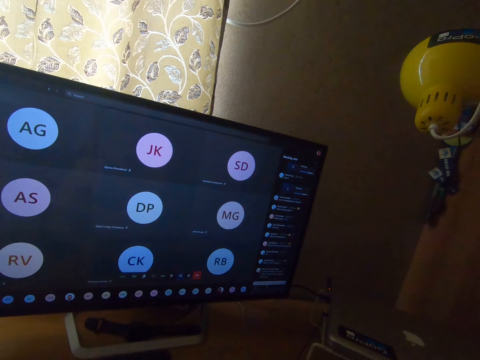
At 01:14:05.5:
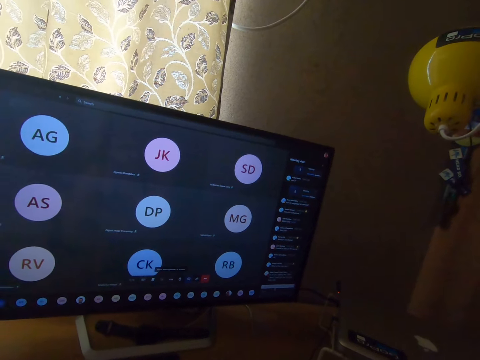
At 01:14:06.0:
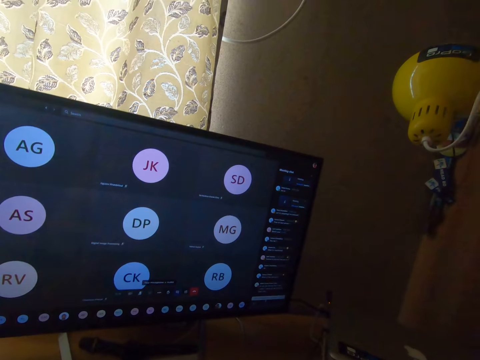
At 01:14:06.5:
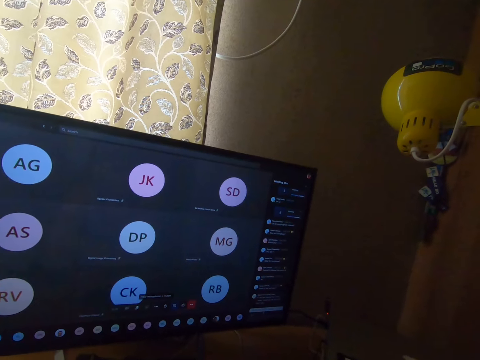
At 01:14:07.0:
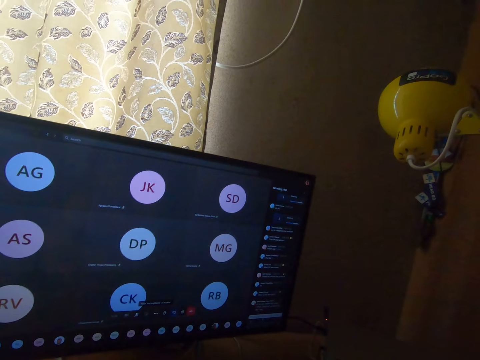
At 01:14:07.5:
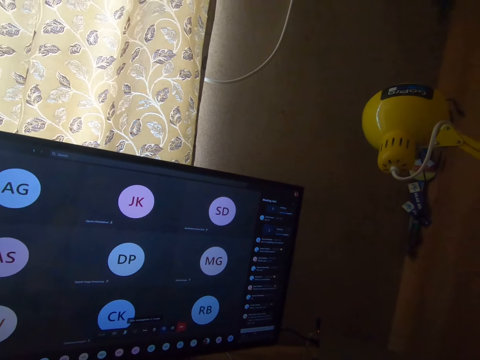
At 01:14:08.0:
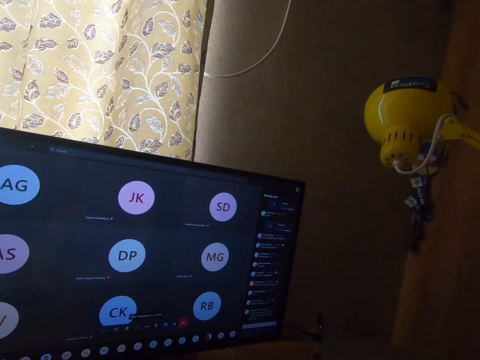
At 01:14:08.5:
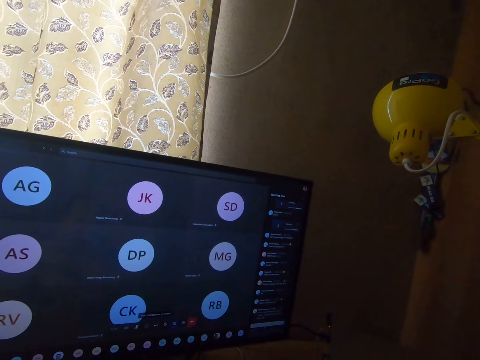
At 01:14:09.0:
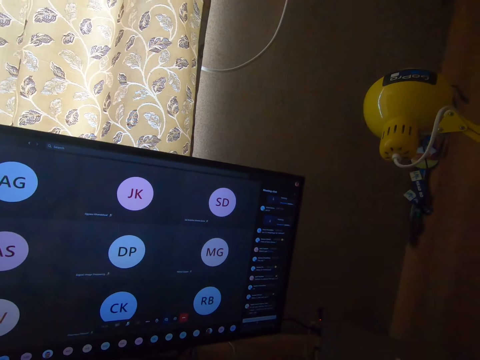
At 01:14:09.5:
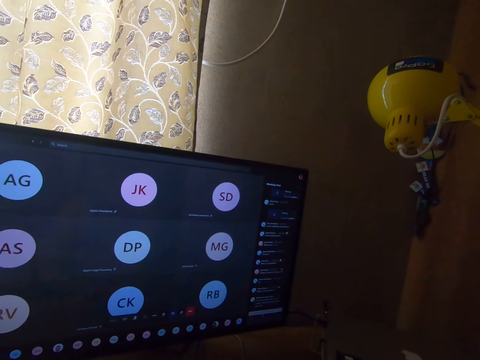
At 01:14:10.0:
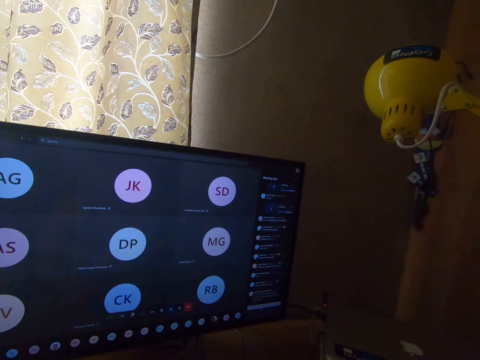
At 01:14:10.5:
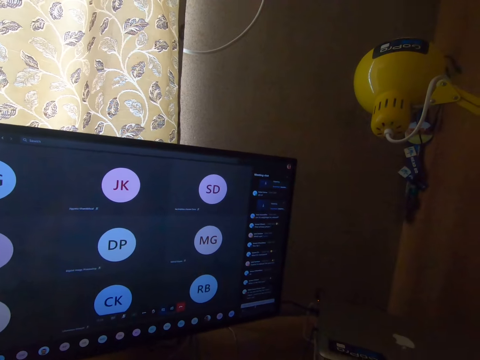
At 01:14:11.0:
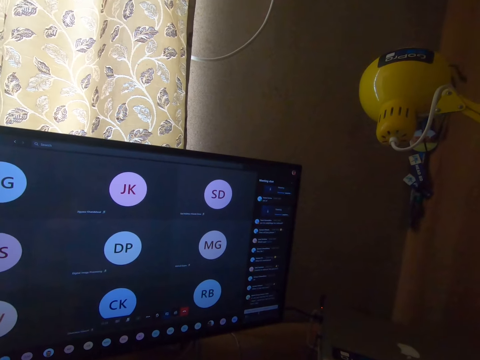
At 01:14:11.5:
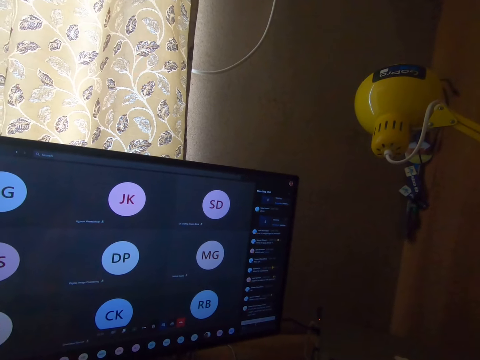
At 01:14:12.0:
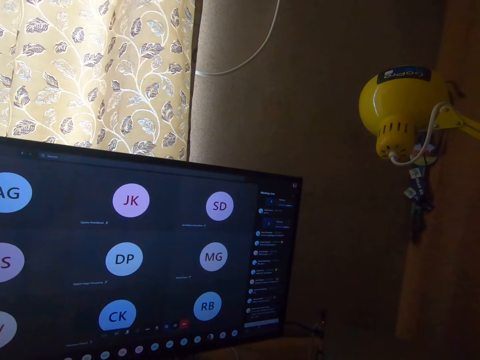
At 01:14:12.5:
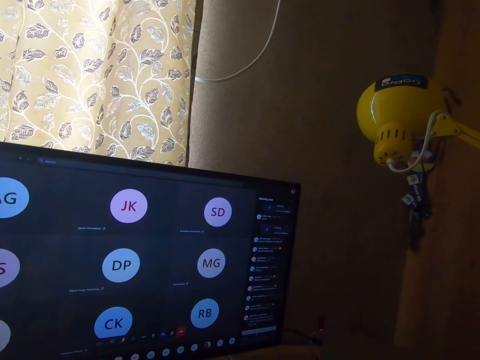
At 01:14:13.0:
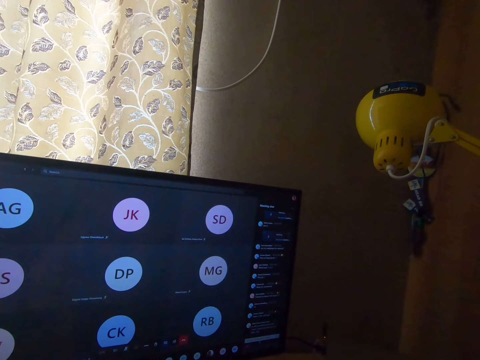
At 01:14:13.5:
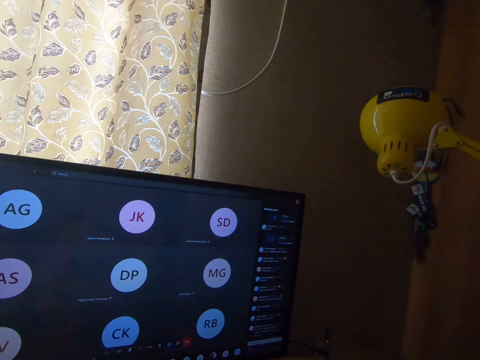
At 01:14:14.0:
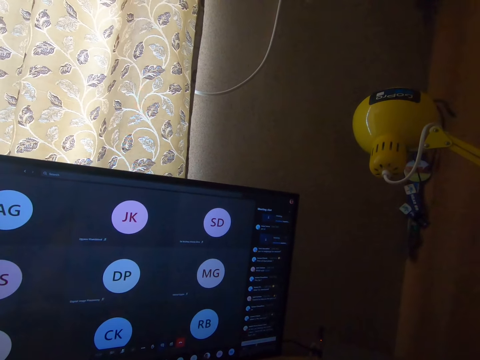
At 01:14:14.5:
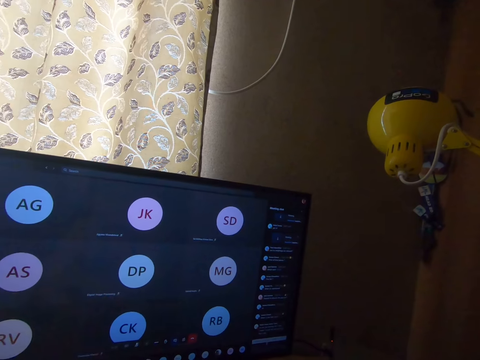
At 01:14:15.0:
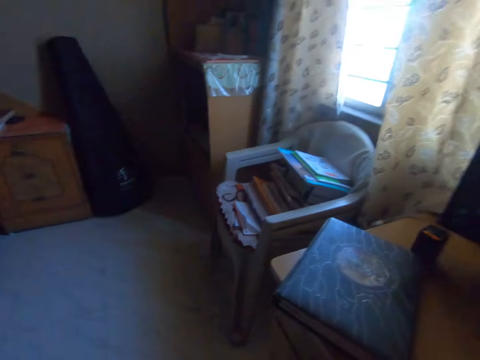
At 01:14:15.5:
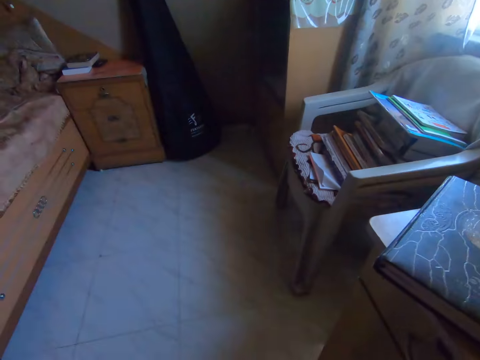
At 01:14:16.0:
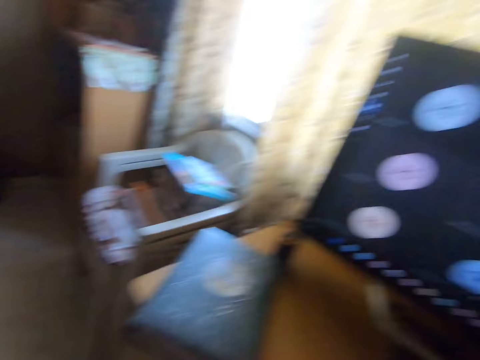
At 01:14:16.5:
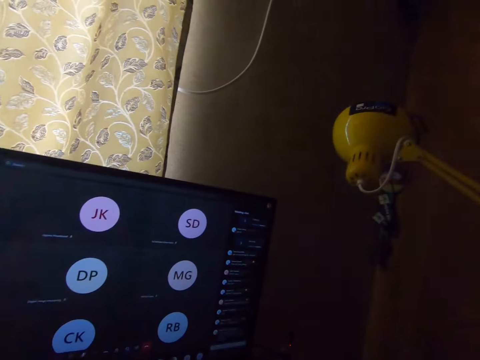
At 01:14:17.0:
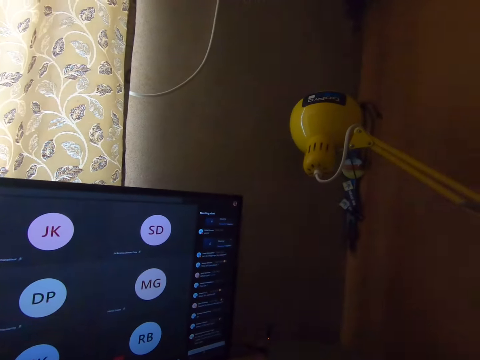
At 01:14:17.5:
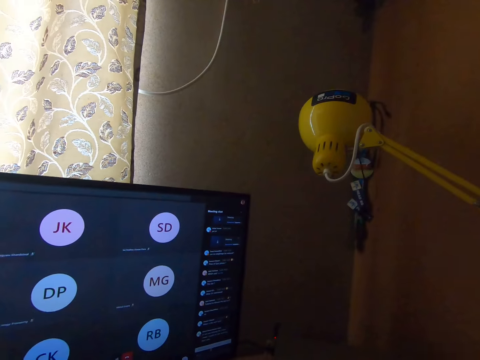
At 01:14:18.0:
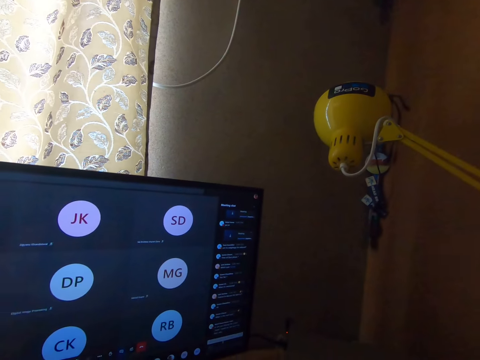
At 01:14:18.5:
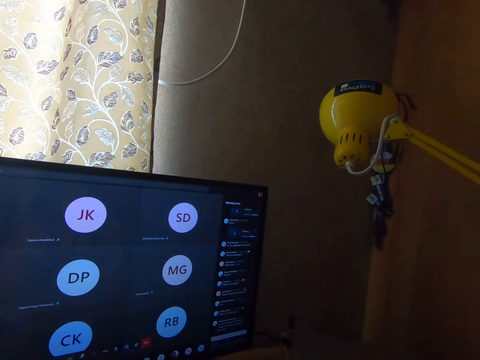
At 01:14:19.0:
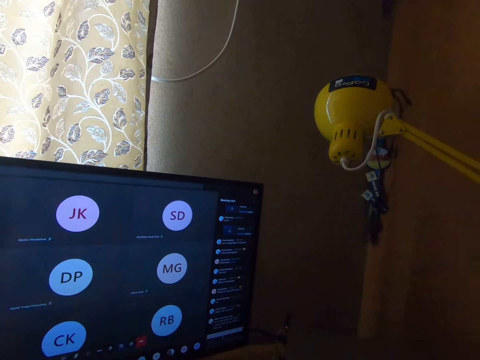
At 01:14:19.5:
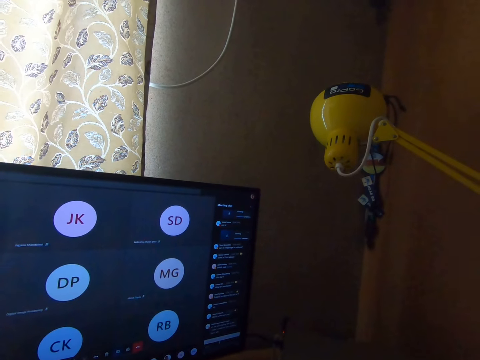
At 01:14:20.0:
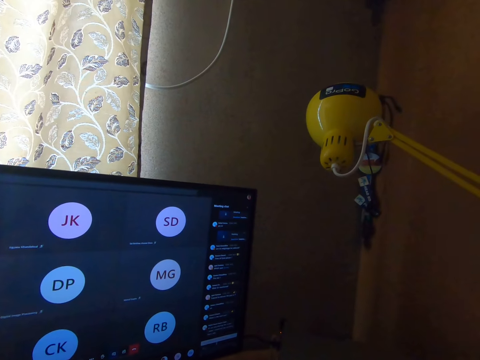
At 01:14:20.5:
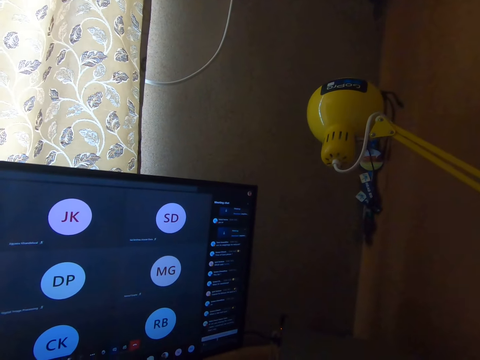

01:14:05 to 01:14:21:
The camera wearer stares at the screen. They operate the screen. They stare at the screen. They look around the bedroom. They operate the screen. They stare at the screen. They operate the screen.

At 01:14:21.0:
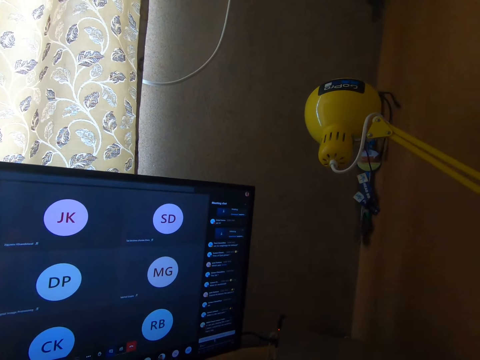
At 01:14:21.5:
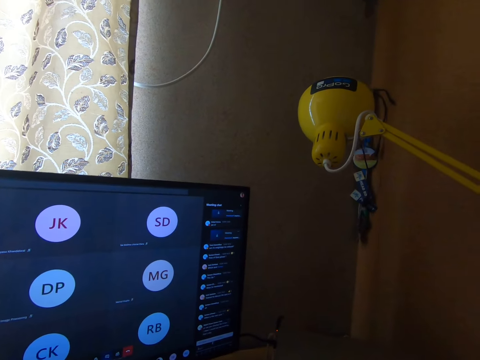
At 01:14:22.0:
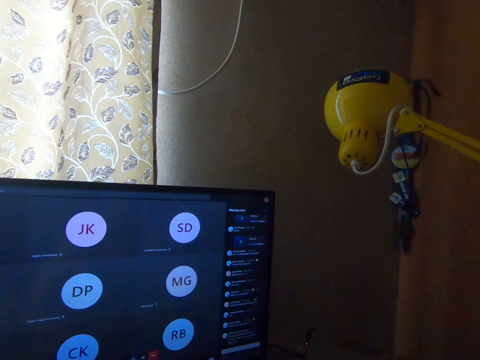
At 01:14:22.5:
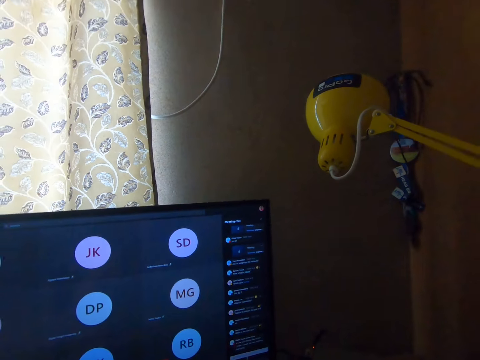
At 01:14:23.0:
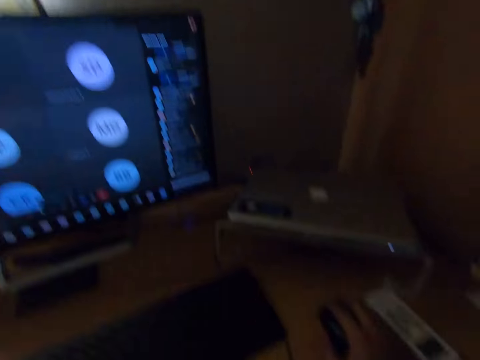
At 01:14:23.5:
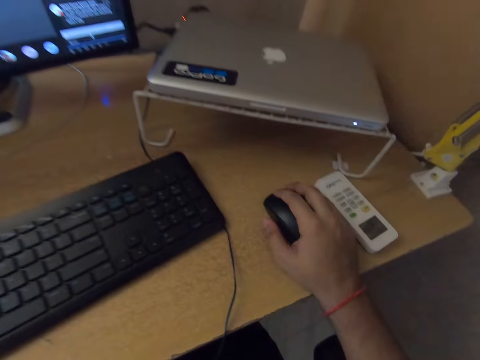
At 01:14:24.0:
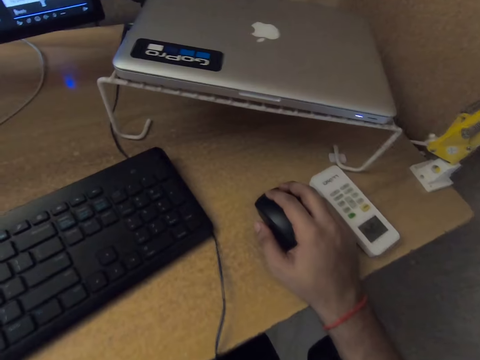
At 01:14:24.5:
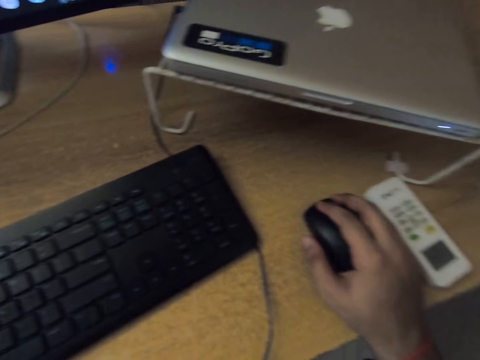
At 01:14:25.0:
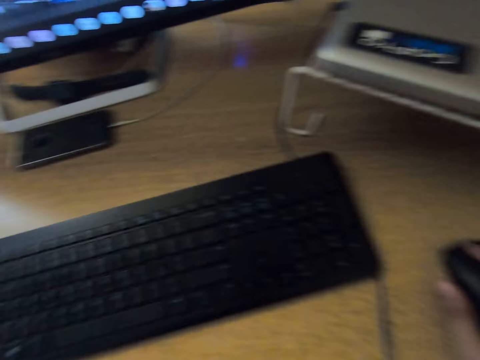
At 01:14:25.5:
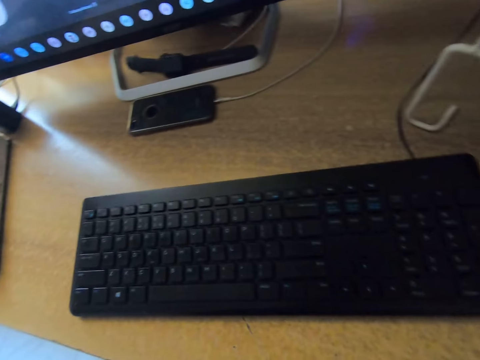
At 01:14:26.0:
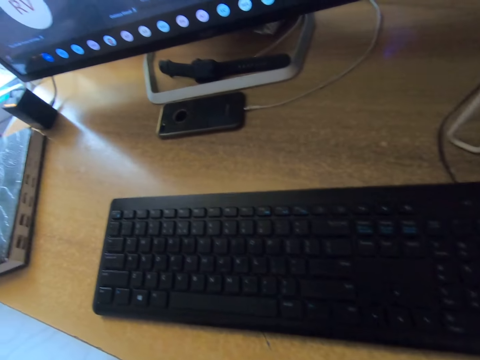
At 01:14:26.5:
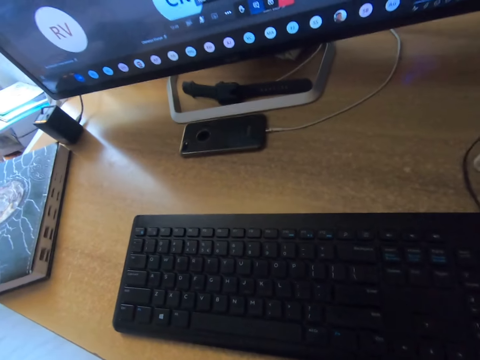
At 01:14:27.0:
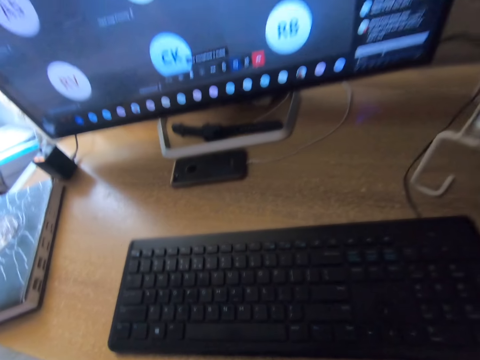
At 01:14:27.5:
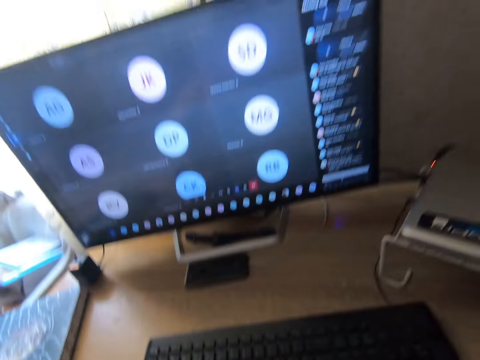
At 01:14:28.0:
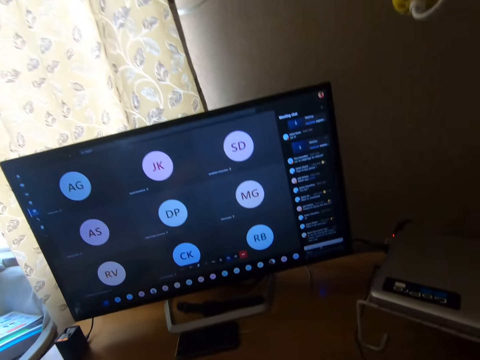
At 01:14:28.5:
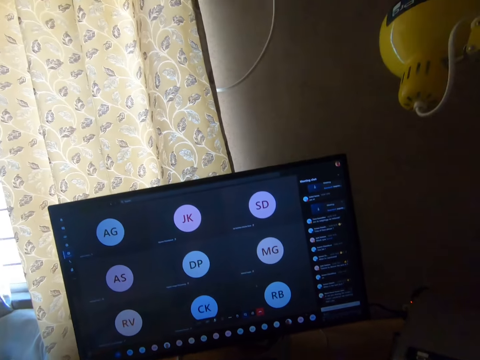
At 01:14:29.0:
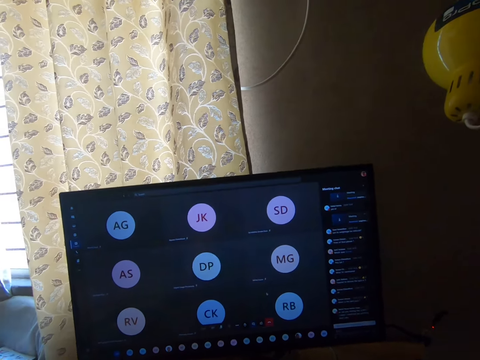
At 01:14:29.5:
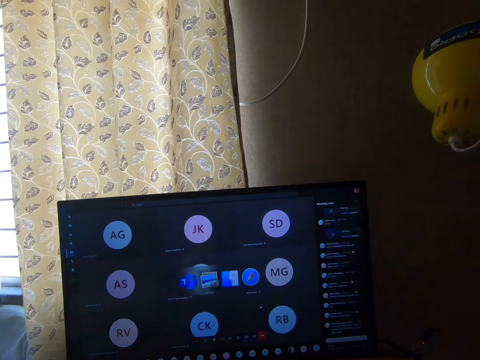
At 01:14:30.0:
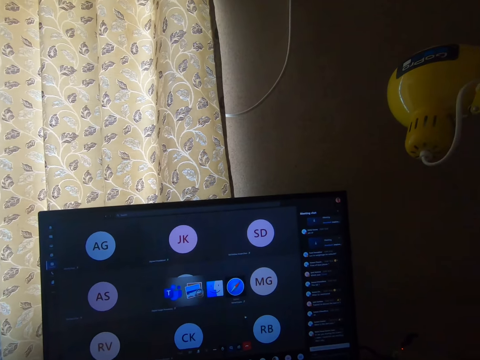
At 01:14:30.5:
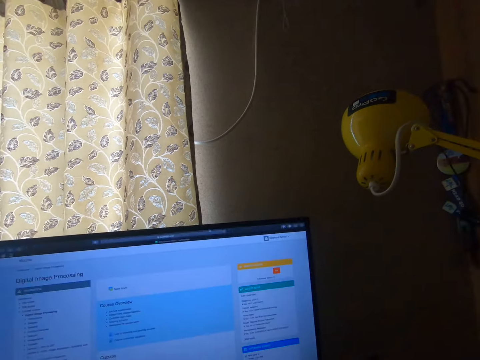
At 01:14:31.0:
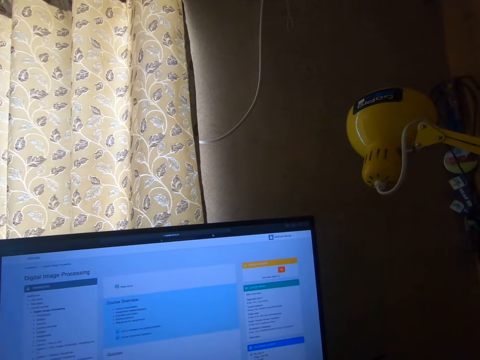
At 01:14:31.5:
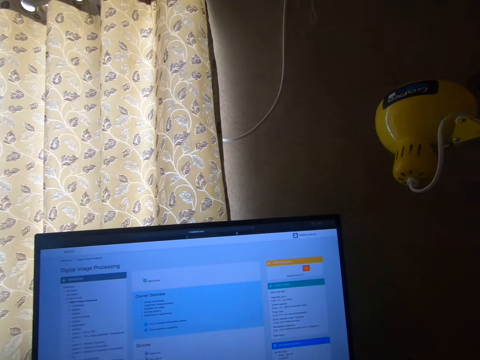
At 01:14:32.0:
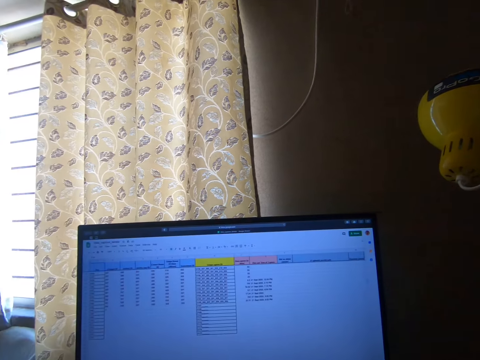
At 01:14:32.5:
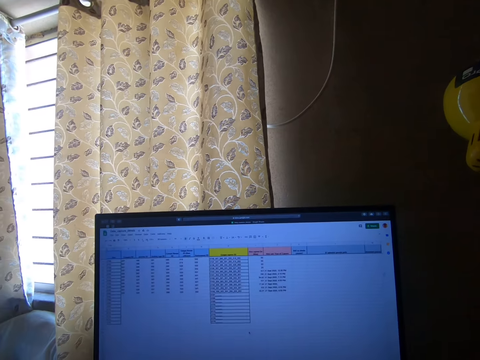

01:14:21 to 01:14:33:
The camera wearer holds a computer mouse on the table with his right hand. He looks at the keyboard on the table. He operates the screen.
